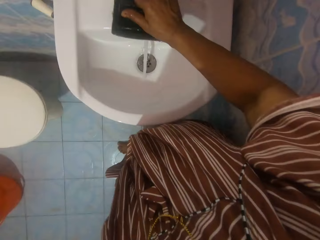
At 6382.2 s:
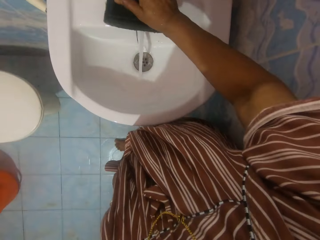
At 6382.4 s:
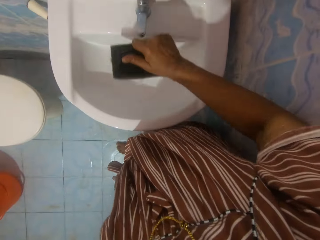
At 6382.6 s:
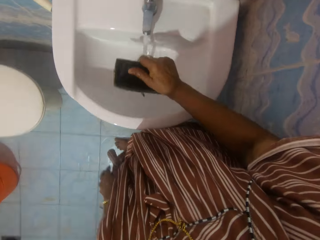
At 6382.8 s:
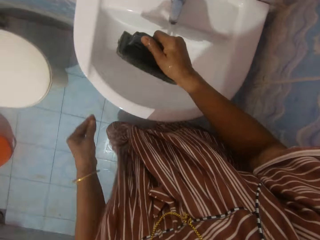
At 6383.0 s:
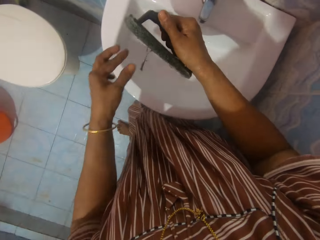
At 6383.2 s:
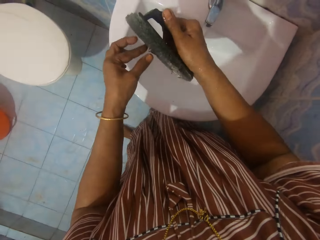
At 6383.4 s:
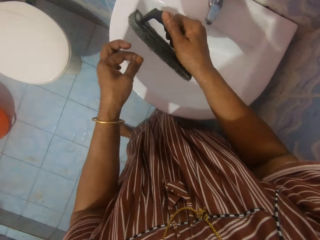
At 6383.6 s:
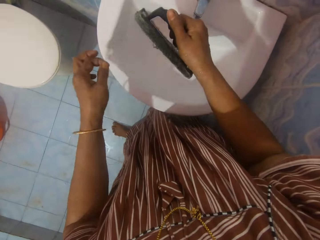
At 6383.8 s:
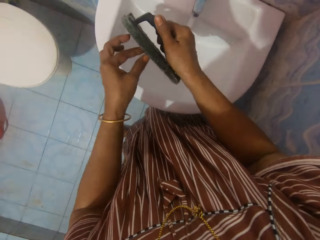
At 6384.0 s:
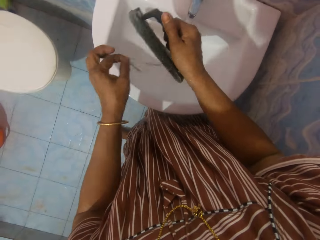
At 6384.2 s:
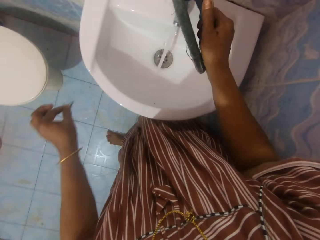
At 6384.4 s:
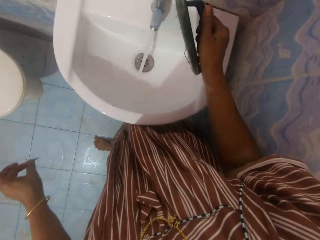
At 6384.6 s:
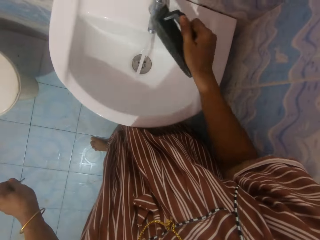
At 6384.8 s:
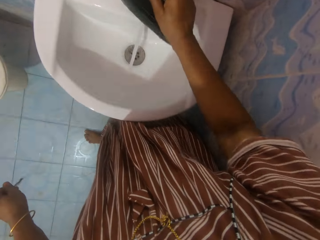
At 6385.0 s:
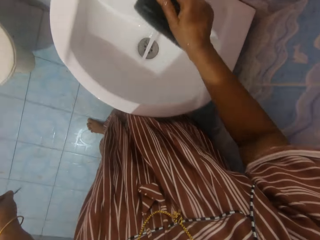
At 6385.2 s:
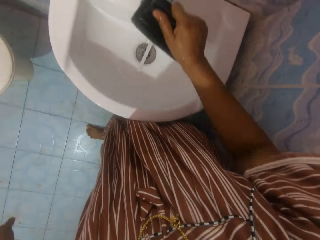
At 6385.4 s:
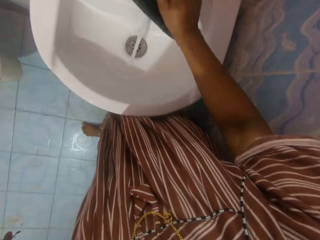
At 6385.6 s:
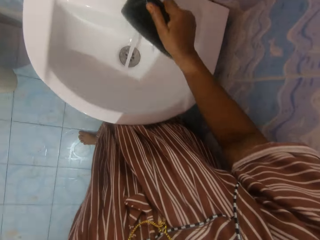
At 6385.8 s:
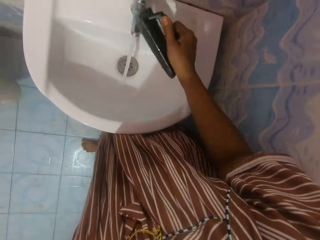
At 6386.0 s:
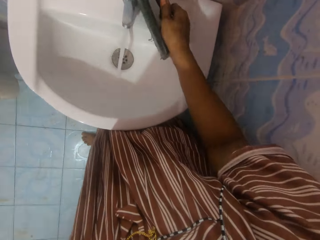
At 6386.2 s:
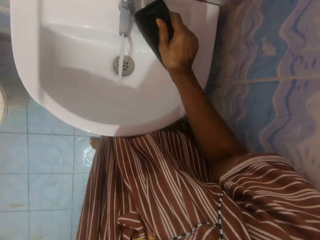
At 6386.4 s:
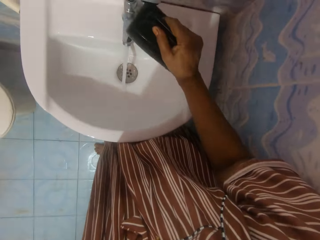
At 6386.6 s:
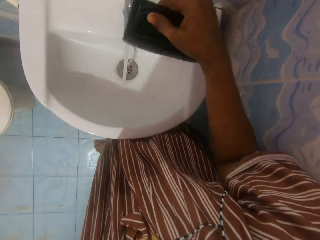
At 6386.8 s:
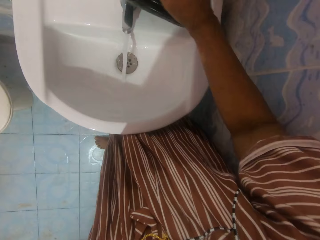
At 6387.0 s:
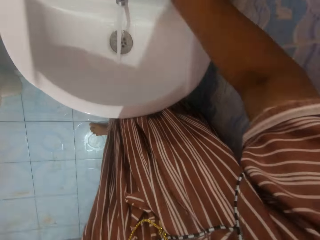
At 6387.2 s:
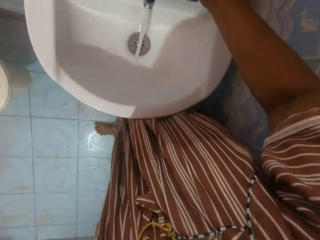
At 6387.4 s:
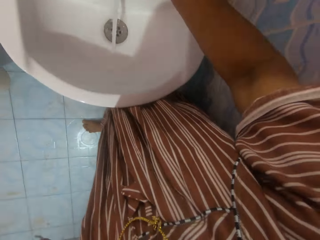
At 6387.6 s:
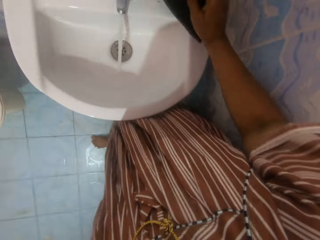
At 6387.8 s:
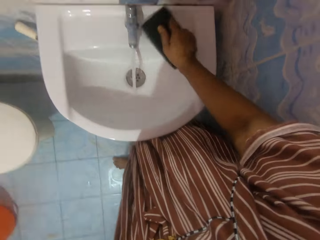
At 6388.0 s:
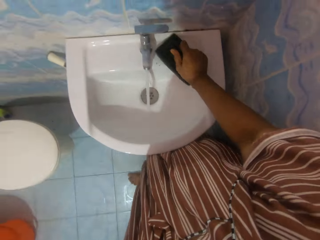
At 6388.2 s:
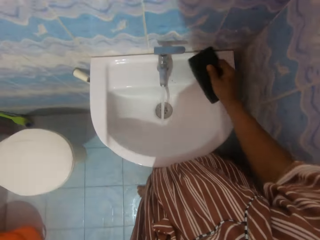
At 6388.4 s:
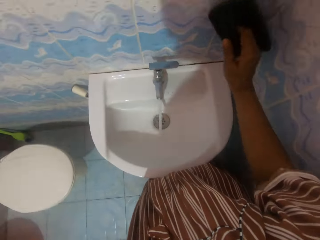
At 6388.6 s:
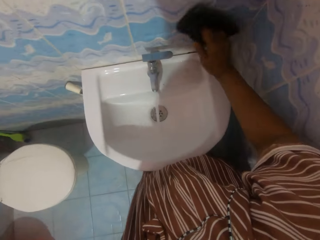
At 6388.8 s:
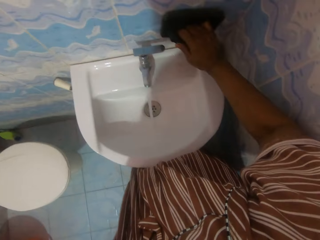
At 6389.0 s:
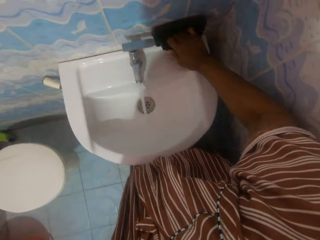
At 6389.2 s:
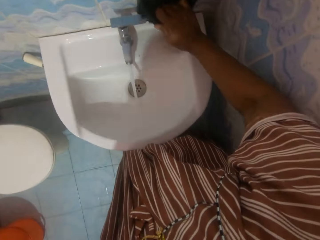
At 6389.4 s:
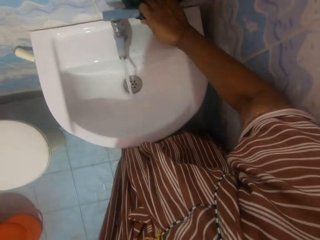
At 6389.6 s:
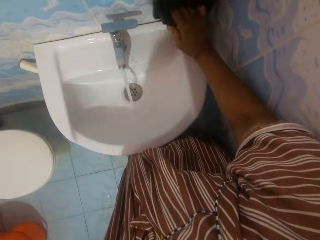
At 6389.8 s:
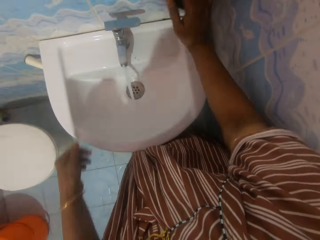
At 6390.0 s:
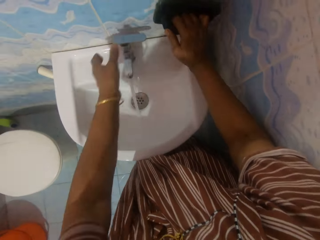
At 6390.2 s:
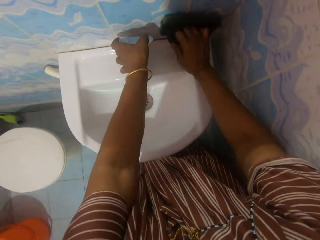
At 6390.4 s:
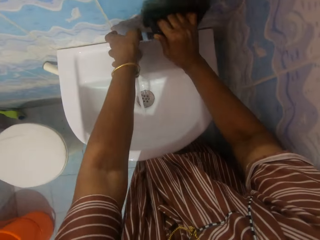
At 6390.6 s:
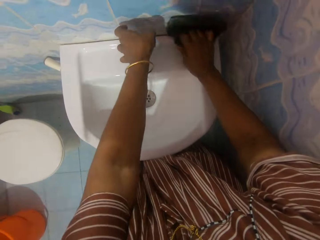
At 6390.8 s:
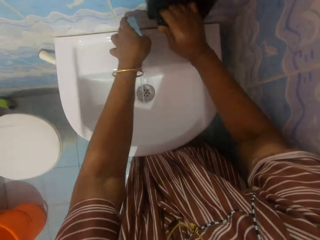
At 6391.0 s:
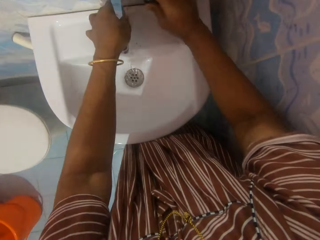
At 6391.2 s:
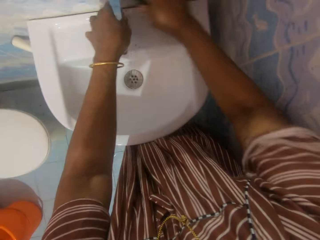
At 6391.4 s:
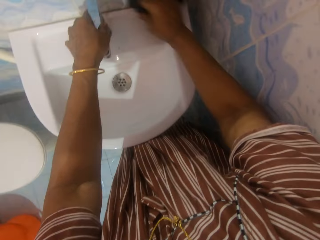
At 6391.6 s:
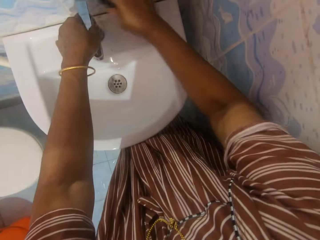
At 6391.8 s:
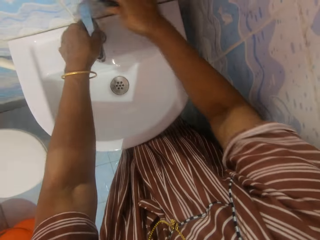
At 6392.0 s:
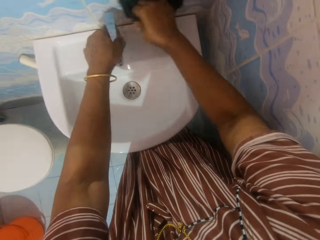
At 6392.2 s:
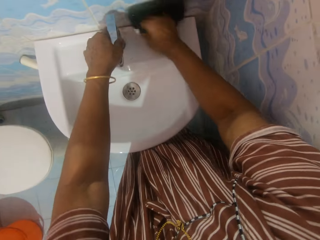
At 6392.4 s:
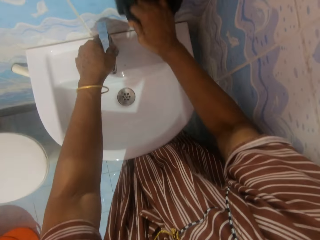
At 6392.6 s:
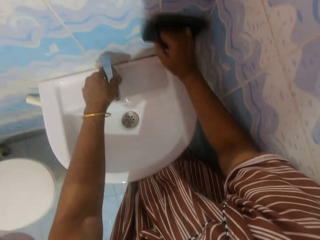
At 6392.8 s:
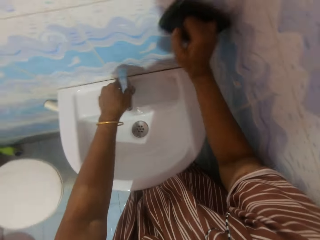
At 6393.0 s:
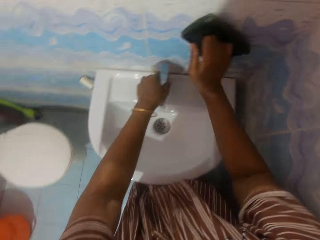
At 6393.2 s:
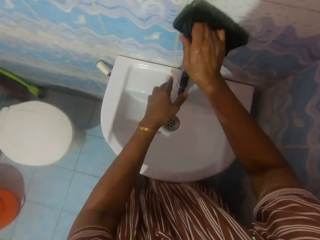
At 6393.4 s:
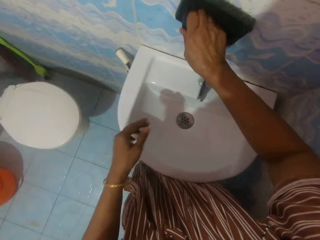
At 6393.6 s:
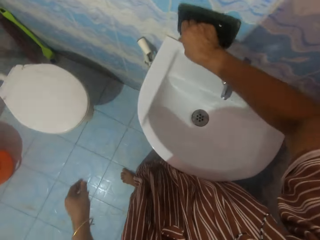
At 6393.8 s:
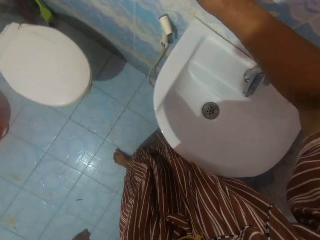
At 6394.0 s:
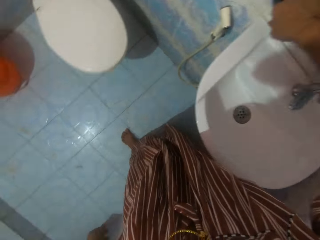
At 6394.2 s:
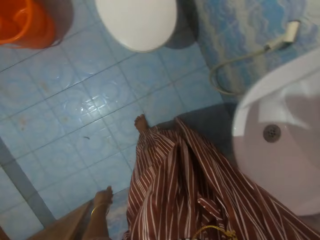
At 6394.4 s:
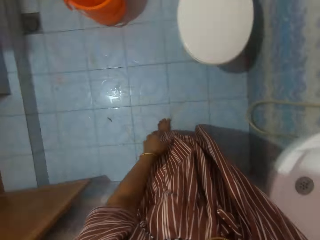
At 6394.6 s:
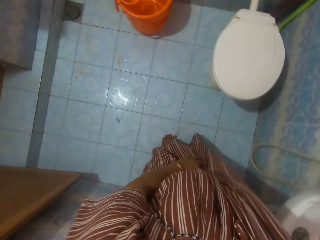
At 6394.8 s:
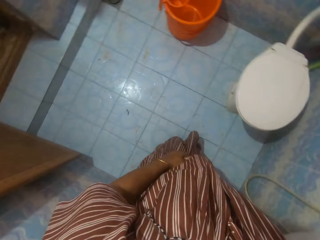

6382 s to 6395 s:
The camera wearer removes a thread from the brush with her left hand. She scrubs the tap with the brush in her right hand. She scrubs the washbasin with the brush in her right hand. She scrubs the bathroom wall with the brush in her right hand. She turns off the tap with her left hand.

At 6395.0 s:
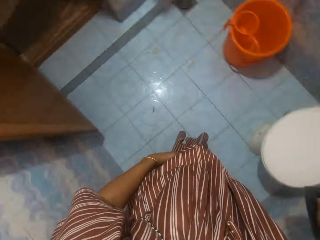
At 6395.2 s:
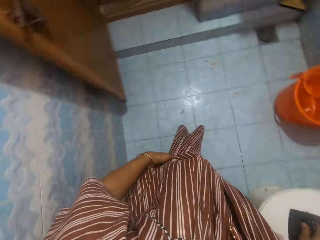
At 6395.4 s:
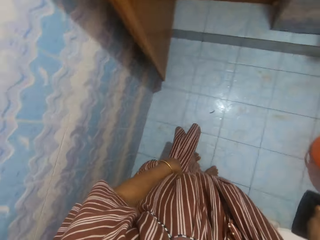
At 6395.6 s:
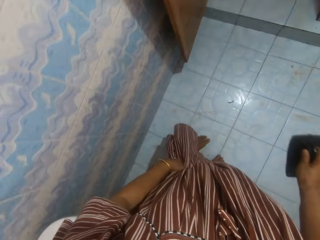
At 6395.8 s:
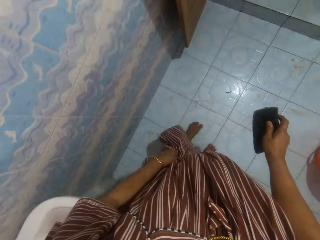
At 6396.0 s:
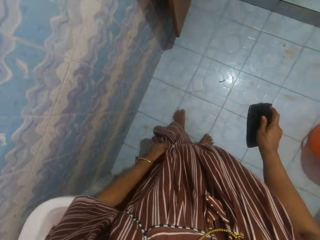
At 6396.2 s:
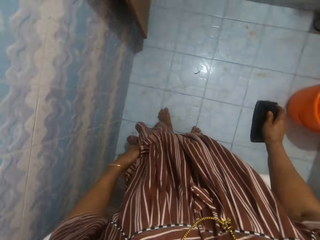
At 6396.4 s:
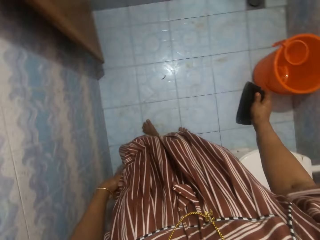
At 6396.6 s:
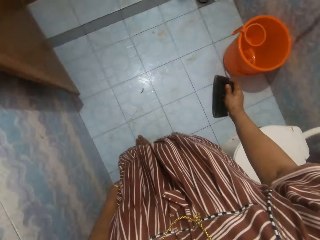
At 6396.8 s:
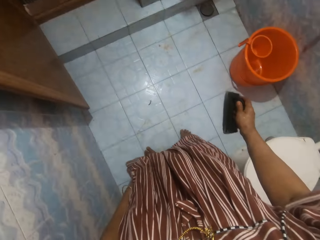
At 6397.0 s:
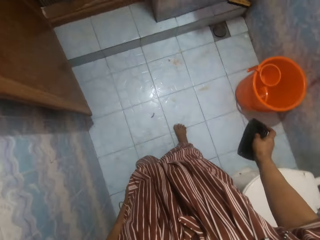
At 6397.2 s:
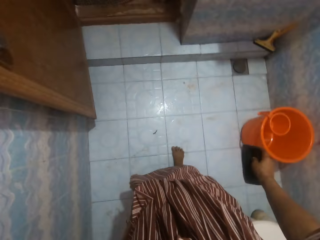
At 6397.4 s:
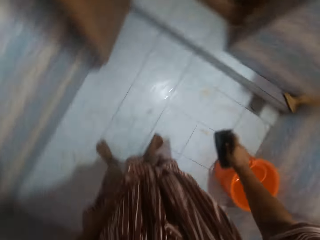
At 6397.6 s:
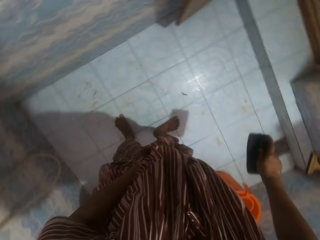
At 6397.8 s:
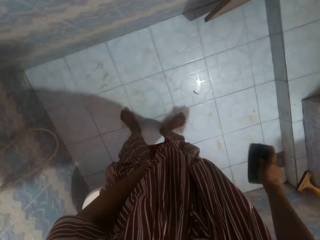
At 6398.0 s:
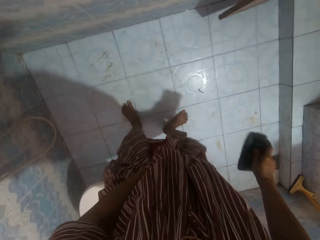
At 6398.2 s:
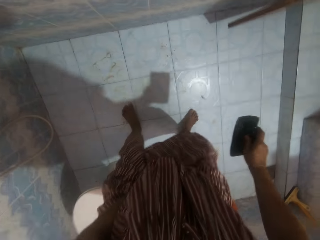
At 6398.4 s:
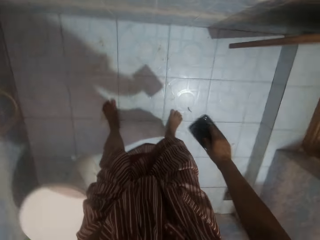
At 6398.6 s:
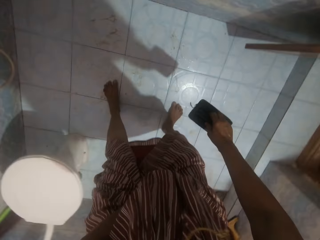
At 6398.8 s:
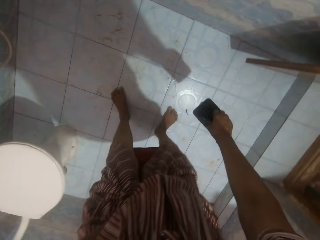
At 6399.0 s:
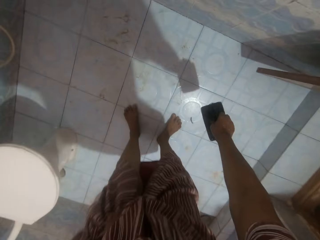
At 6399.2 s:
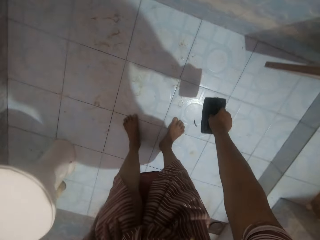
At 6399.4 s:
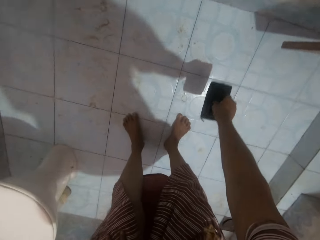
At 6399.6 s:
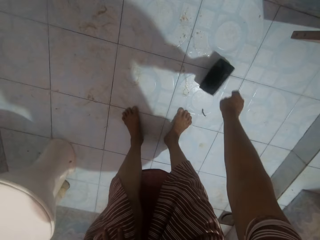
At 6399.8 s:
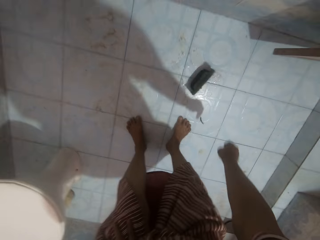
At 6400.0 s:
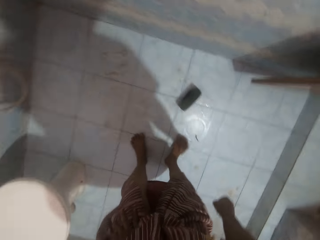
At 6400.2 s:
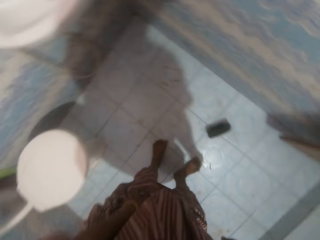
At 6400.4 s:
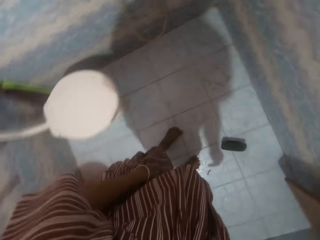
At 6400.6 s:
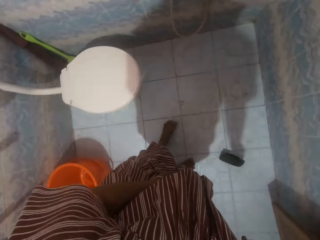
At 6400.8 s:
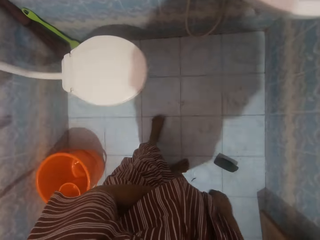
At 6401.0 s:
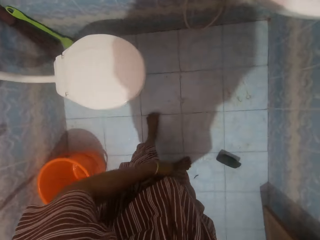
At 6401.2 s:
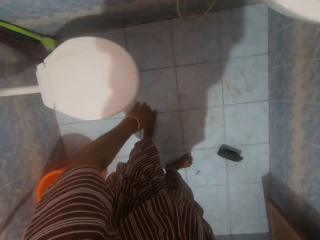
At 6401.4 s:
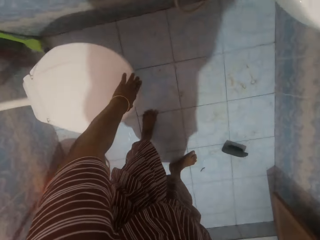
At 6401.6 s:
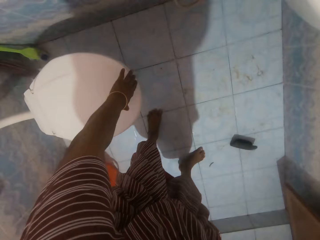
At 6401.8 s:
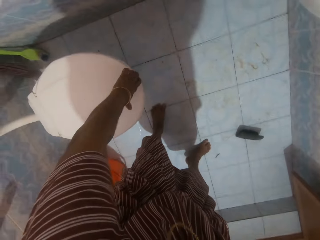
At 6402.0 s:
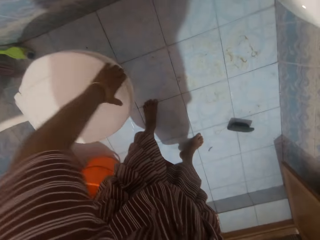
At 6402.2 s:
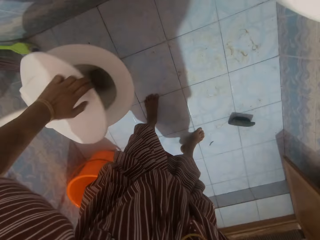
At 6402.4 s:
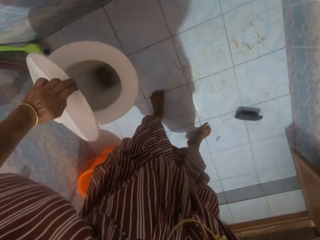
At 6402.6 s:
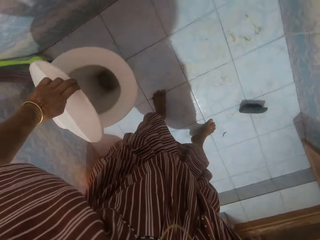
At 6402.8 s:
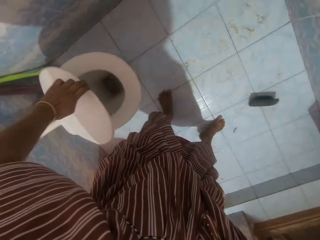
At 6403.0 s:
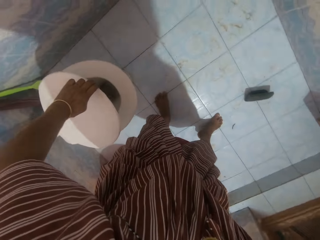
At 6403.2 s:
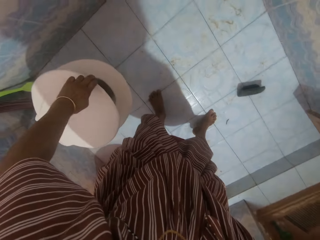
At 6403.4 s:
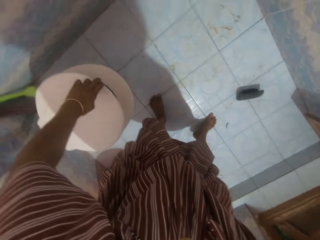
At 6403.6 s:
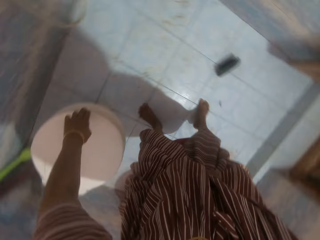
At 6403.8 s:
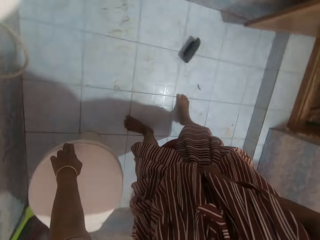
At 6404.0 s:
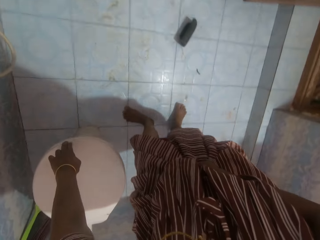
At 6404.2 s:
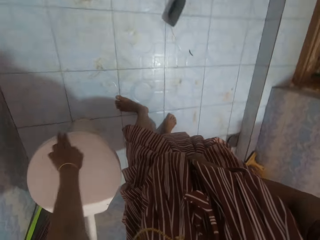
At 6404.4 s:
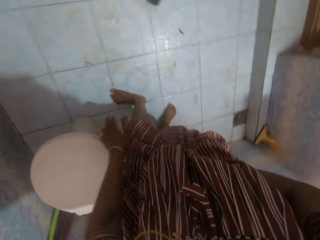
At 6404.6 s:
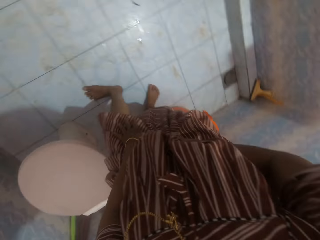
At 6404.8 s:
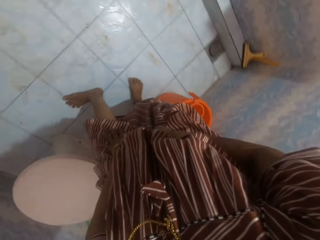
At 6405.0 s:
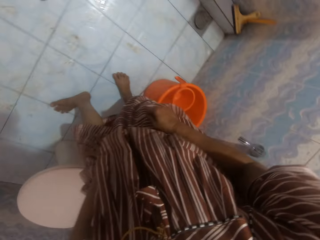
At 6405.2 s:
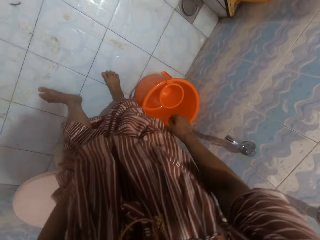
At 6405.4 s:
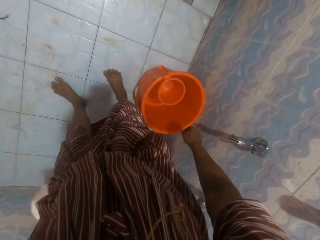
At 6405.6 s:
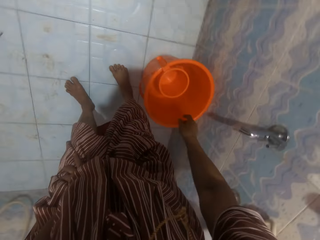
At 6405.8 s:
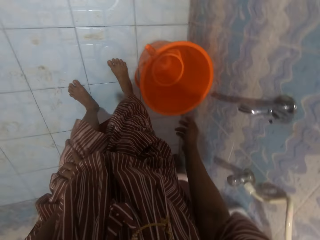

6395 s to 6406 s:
The camera wearer drops the brush on the ground with her right hand. She opens the lid of a toilet seat with her left hand. She closes the lid of the toilet seat with her left hand.
